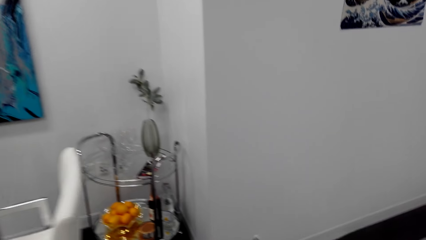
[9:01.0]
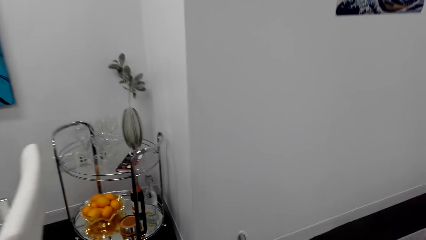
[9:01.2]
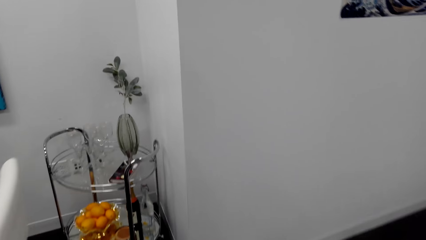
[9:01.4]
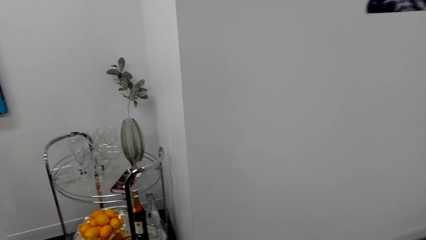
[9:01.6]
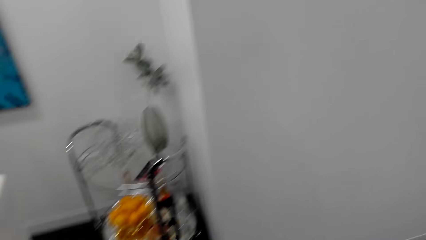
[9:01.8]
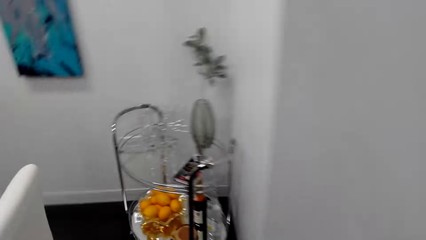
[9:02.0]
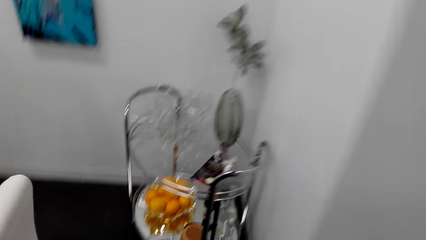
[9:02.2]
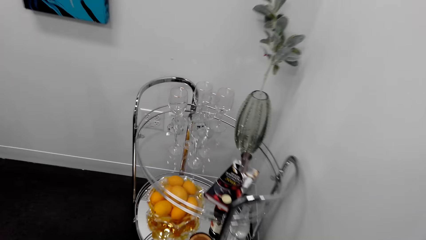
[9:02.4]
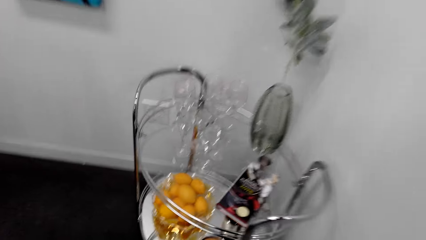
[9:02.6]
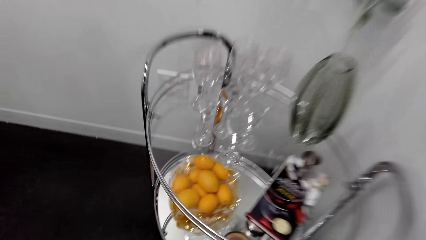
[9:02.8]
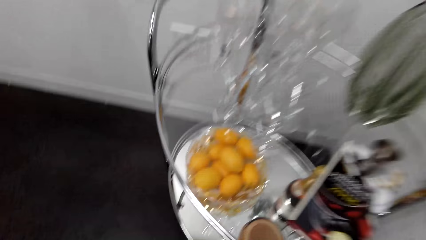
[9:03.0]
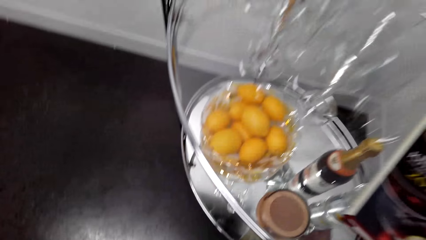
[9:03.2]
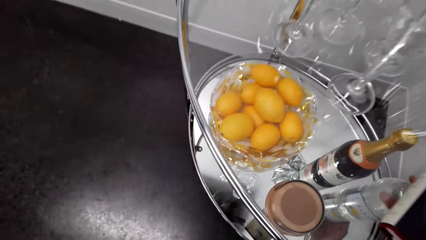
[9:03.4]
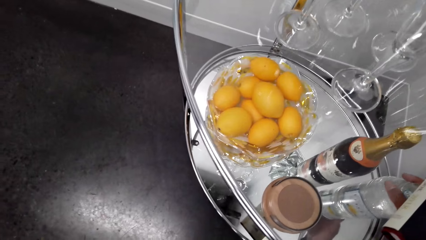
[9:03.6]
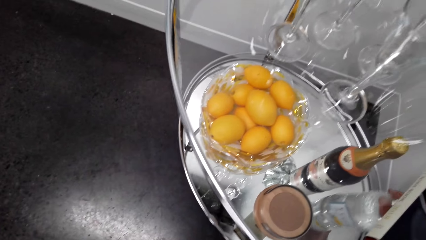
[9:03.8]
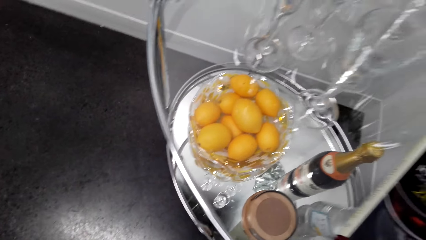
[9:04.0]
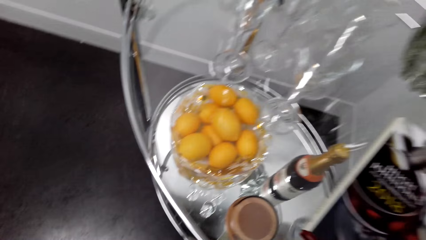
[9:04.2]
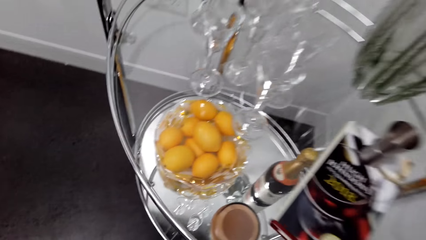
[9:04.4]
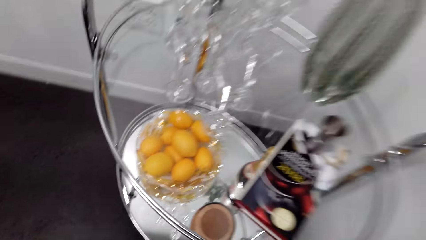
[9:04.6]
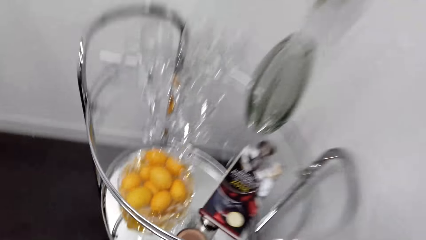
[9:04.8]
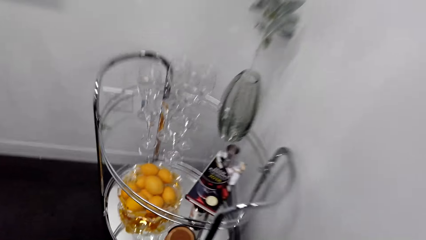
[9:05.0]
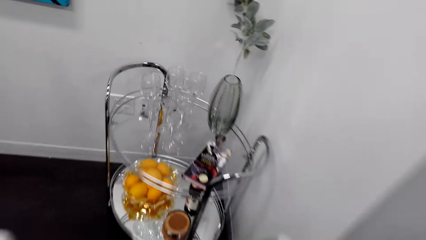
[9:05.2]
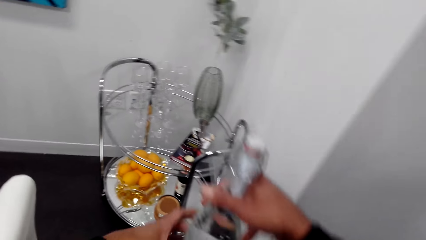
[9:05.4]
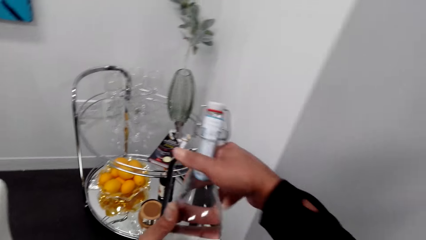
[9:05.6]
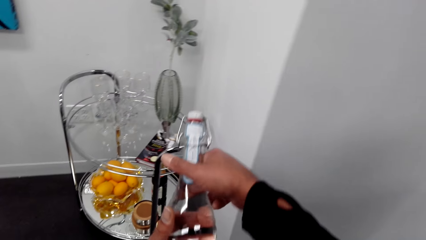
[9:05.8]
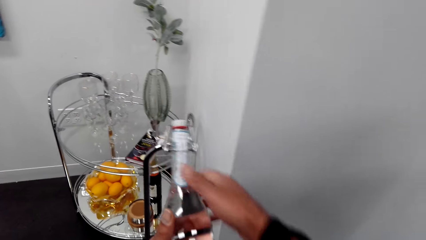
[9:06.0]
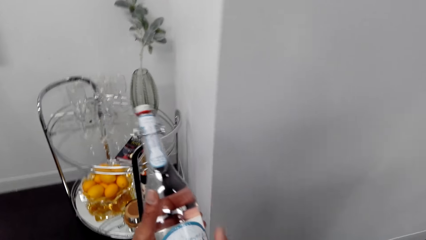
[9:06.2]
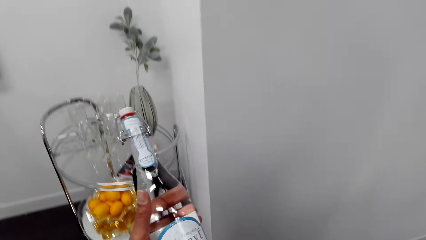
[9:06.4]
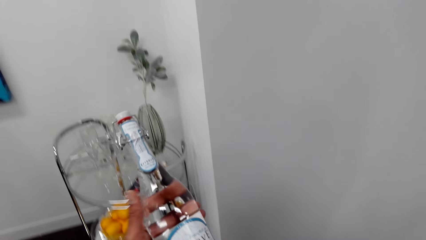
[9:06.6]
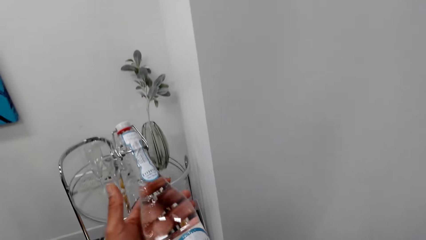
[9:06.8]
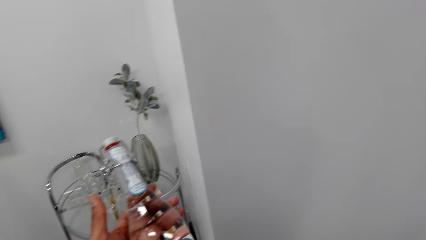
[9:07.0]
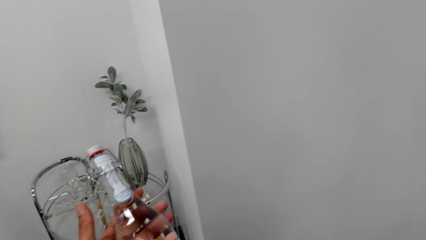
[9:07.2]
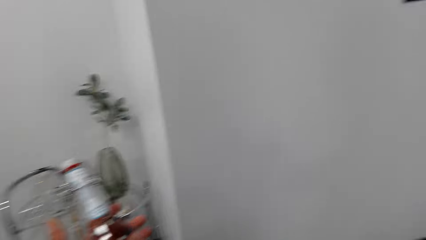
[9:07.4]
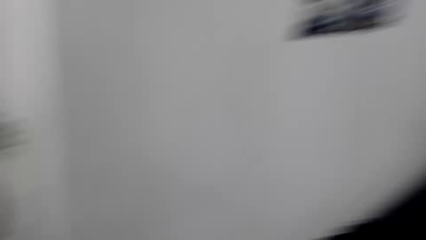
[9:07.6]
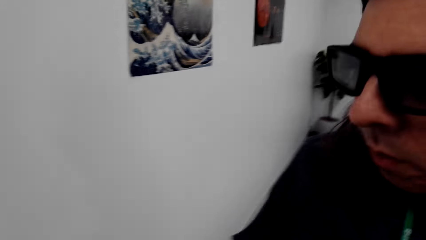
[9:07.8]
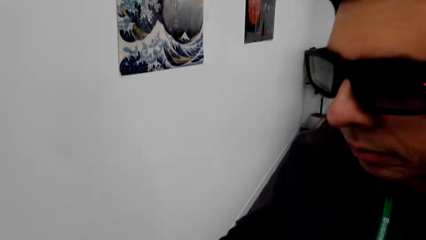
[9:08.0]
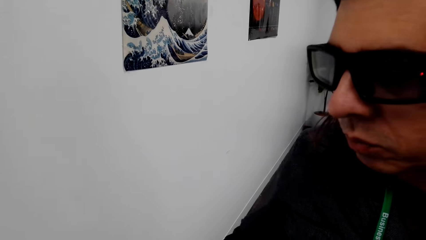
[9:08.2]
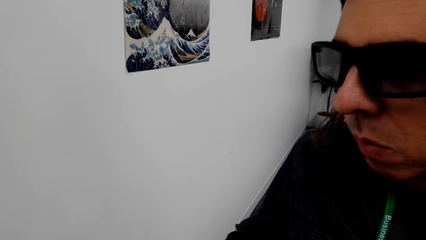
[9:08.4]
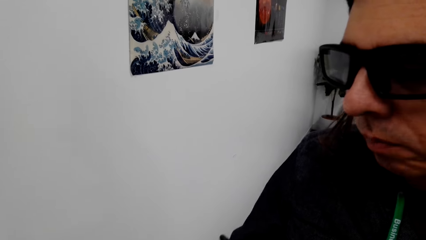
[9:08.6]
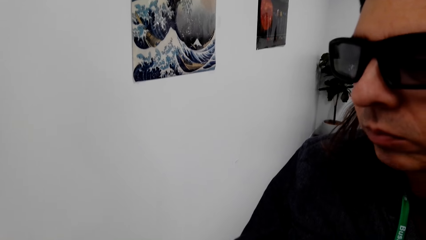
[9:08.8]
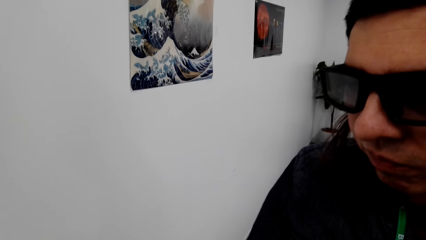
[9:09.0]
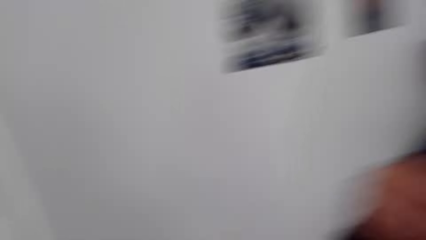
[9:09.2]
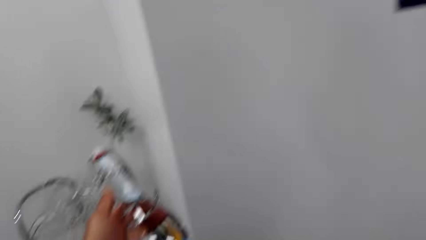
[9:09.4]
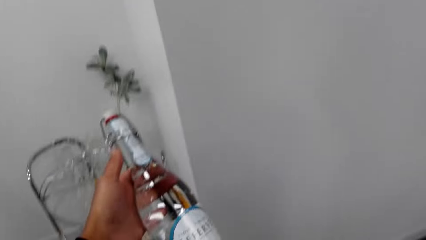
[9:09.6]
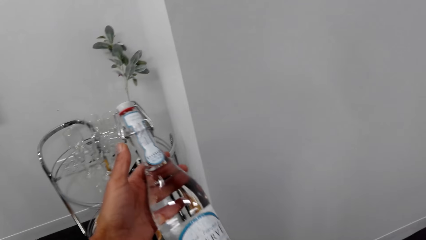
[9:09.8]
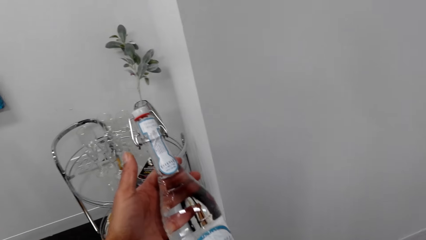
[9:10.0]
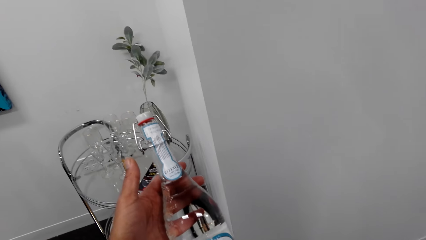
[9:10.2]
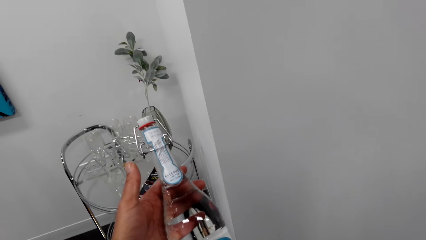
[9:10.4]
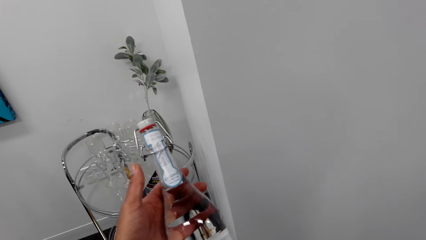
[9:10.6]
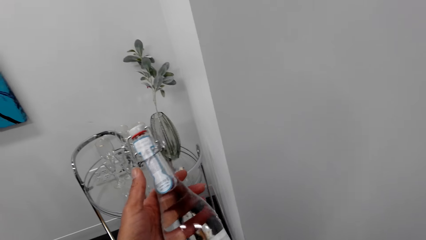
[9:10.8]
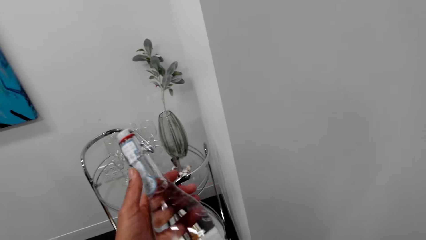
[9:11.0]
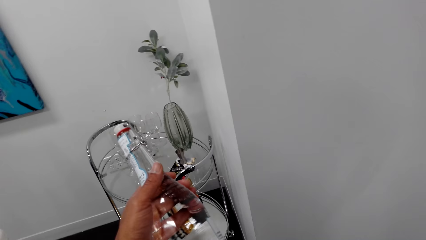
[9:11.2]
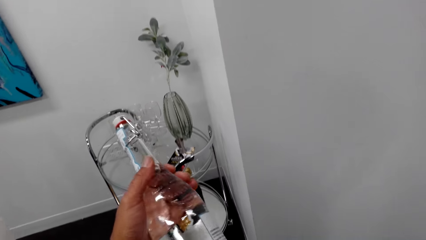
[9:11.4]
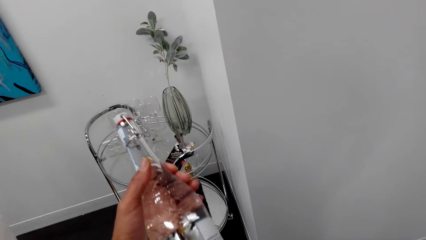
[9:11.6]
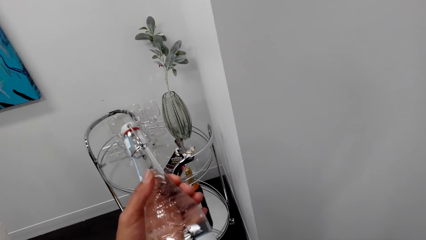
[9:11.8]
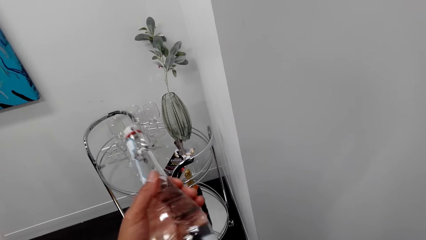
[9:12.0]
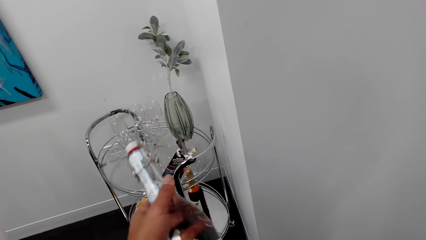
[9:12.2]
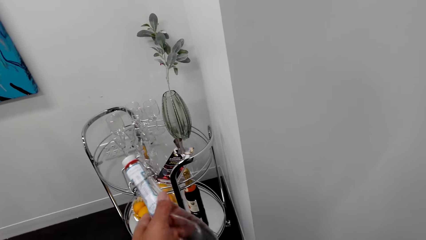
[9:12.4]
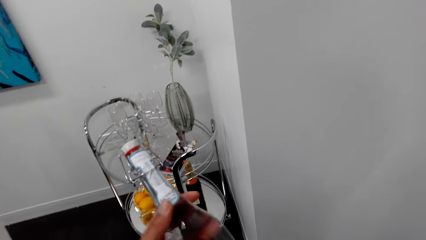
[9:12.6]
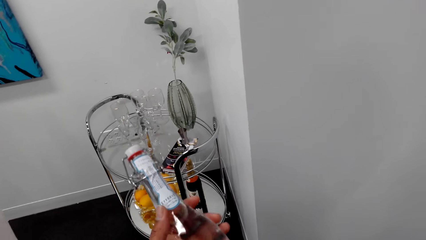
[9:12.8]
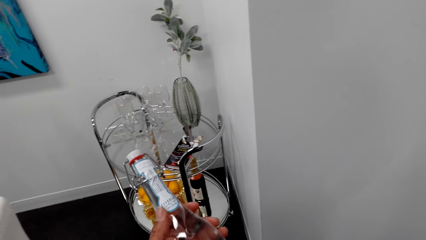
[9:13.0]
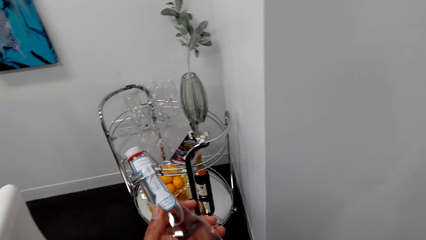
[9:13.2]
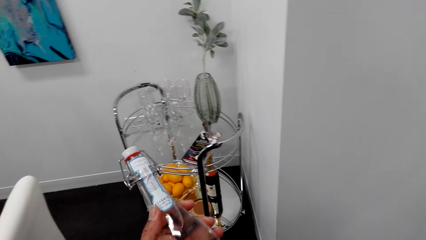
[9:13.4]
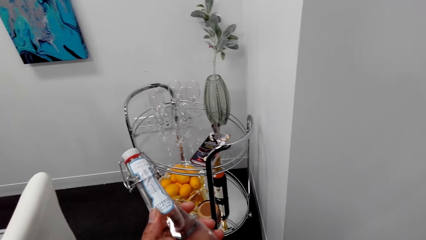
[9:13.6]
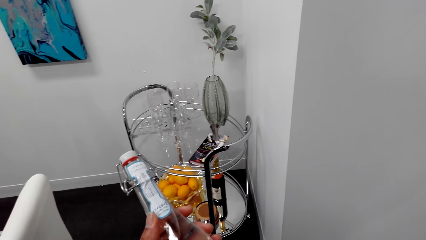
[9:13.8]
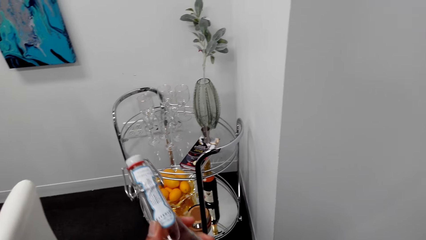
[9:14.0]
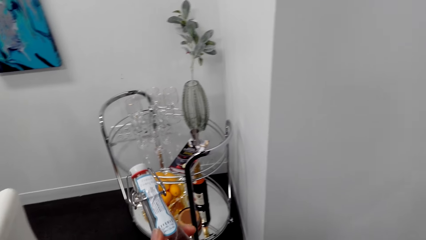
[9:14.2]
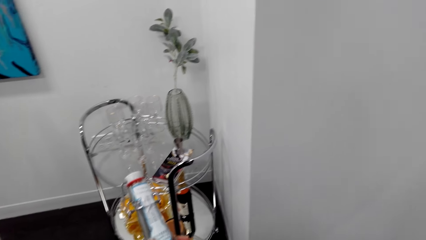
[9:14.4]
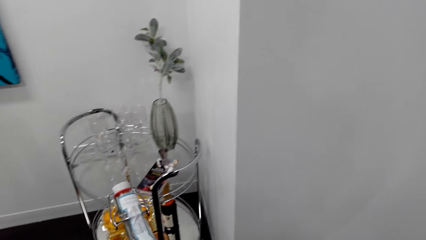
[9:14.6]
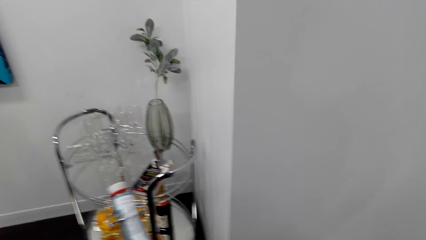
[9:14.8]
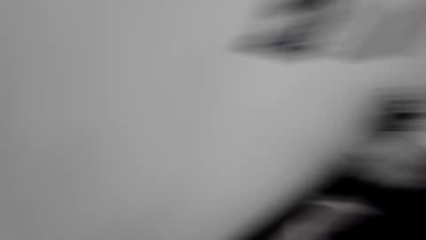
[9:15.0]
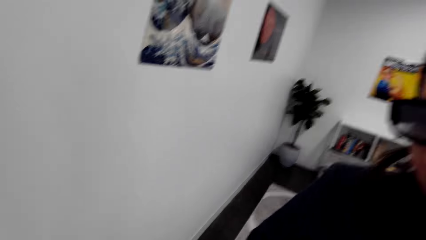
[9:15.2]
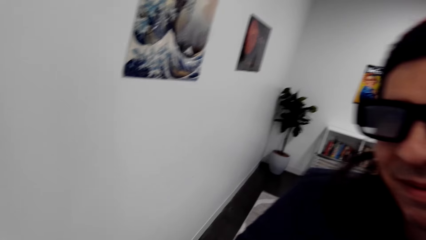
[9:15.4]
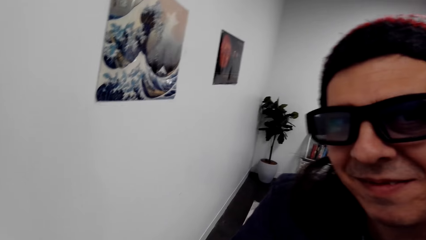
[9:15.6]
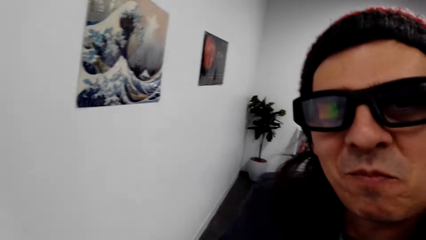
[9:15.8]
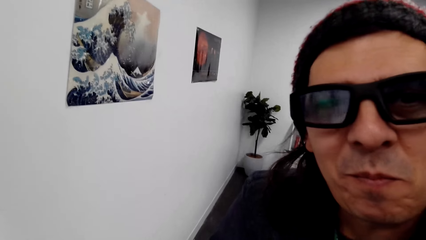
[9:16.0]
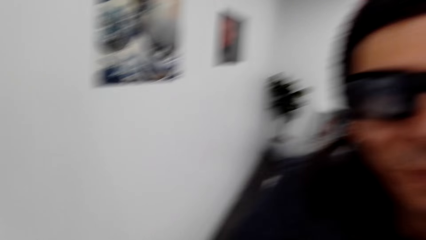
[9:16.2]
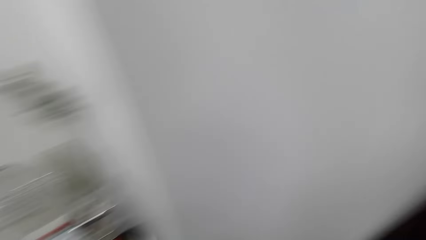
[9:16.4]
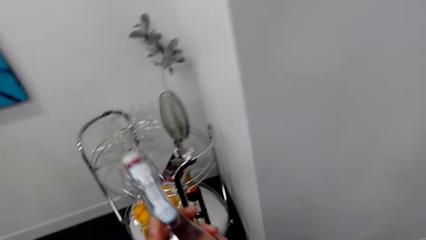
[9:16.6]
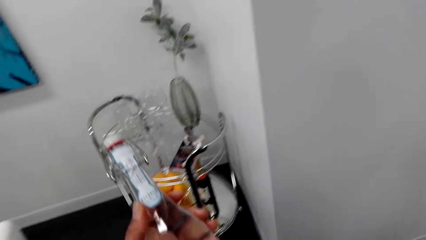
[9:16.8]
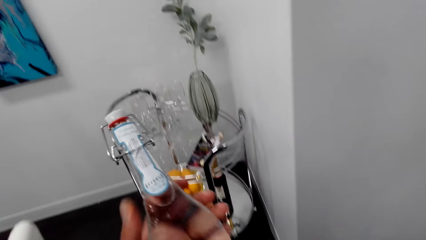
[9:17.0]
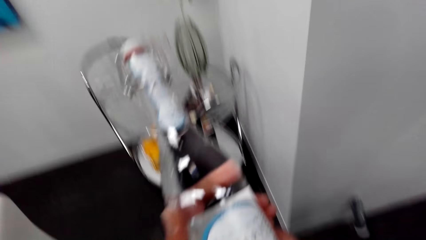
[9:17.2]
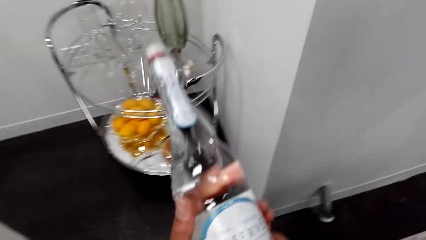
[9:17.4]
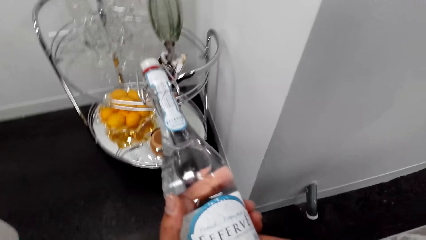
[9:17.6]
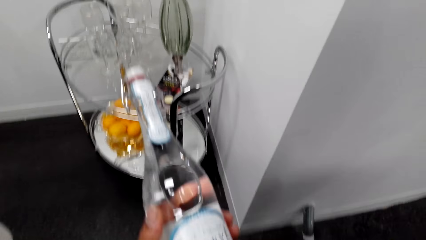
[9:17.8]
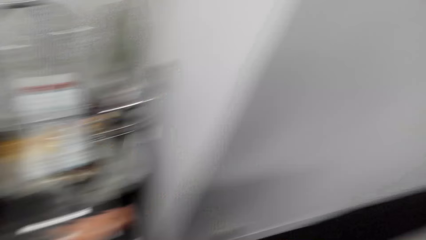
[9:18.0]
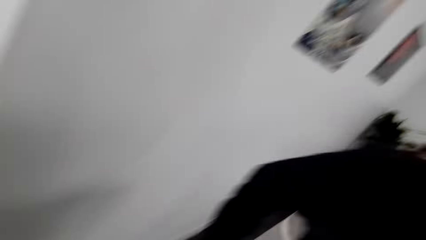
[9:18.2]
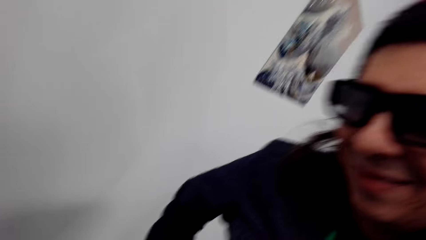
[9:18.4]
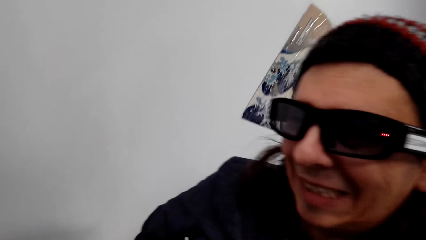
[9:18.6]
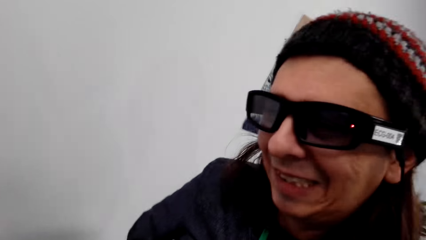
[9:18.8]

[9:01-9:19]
The camera wearer holds a bottle of wine in the hand. They converse with a person. They hold the bottle of wine in the hand. They converse with the man. They hold the bottle of wine in hand.
